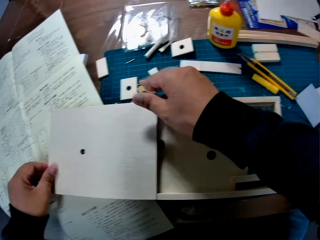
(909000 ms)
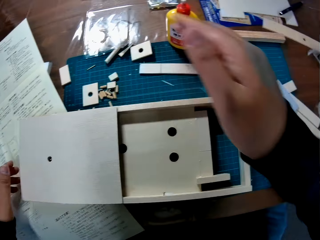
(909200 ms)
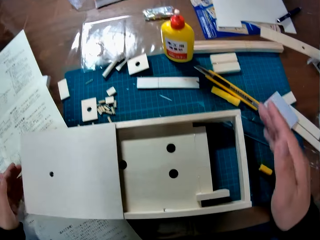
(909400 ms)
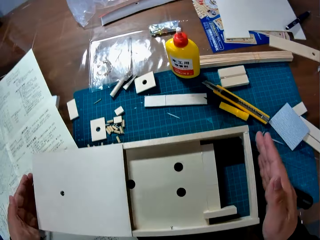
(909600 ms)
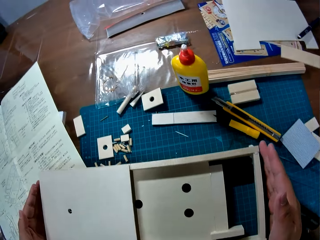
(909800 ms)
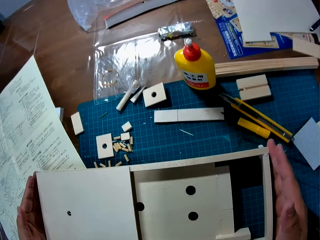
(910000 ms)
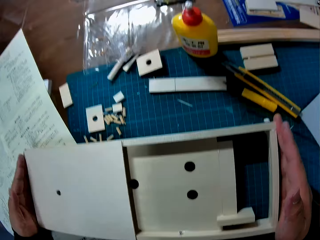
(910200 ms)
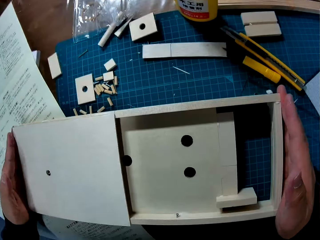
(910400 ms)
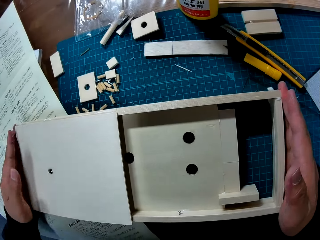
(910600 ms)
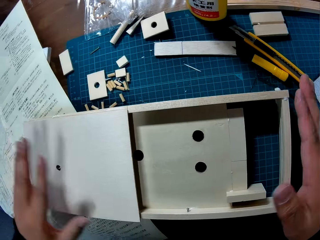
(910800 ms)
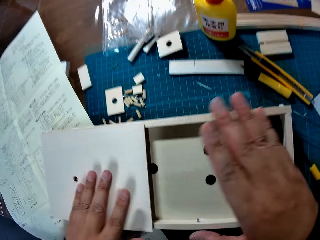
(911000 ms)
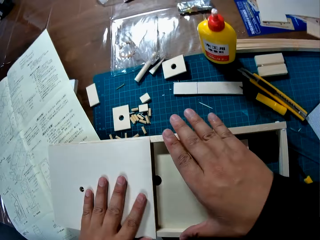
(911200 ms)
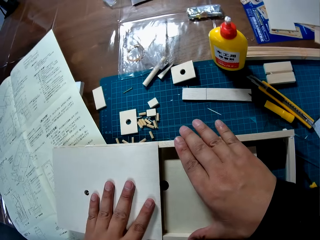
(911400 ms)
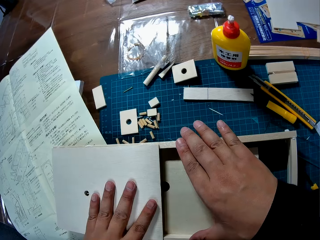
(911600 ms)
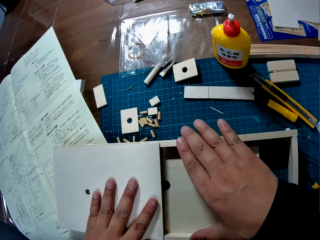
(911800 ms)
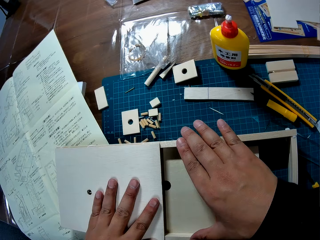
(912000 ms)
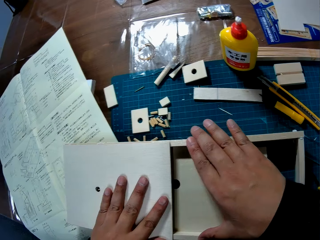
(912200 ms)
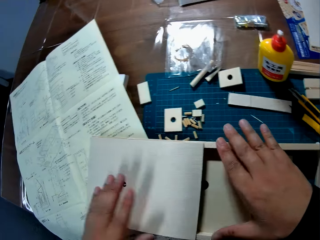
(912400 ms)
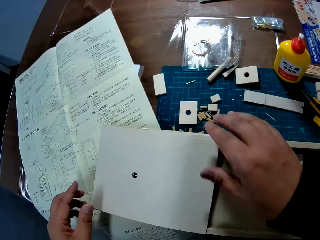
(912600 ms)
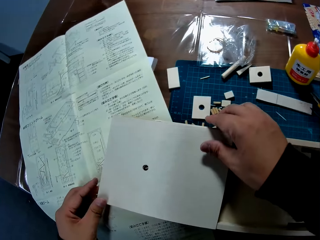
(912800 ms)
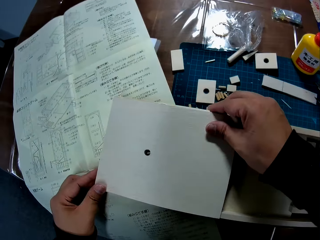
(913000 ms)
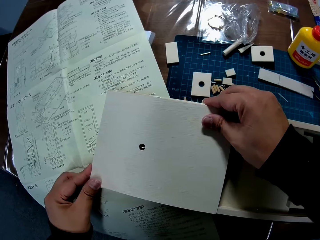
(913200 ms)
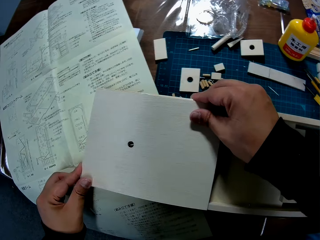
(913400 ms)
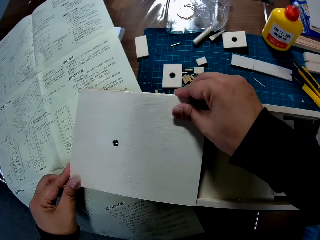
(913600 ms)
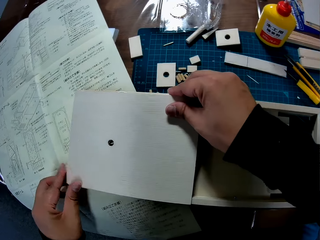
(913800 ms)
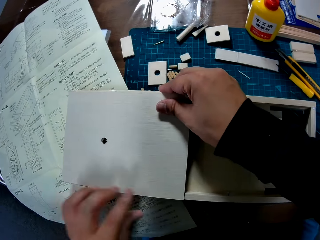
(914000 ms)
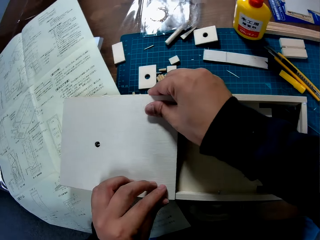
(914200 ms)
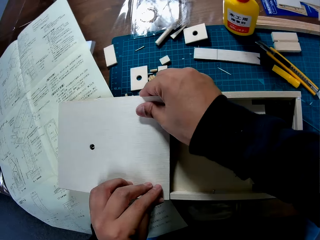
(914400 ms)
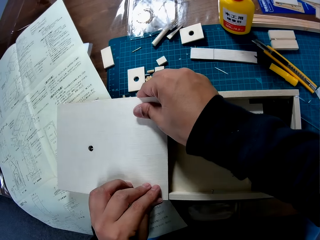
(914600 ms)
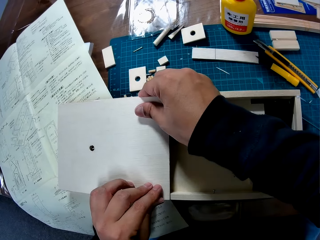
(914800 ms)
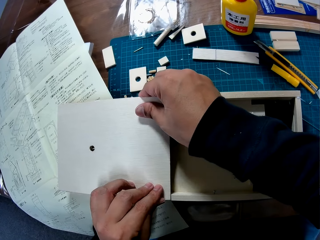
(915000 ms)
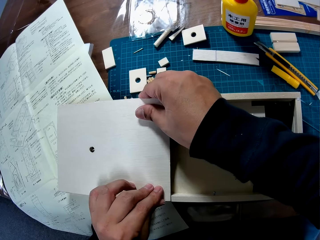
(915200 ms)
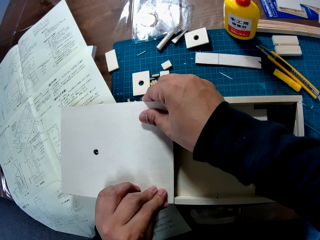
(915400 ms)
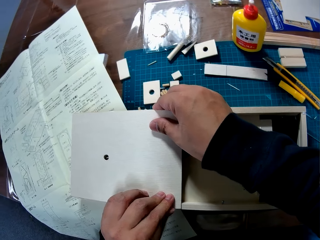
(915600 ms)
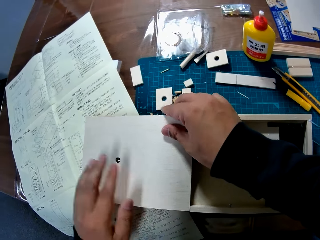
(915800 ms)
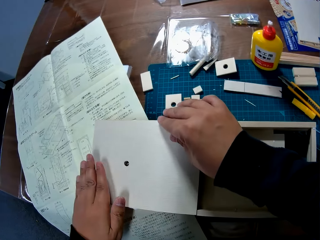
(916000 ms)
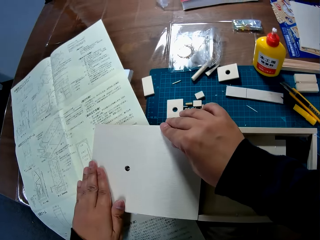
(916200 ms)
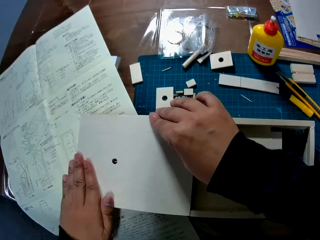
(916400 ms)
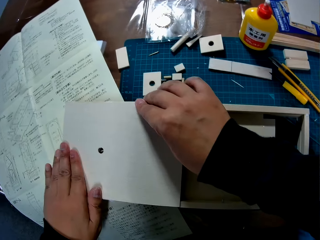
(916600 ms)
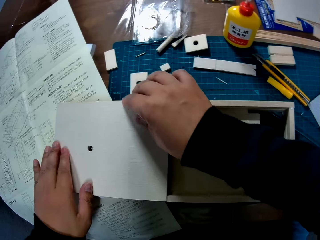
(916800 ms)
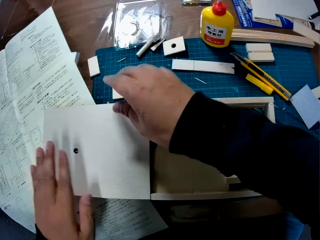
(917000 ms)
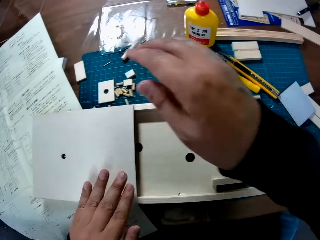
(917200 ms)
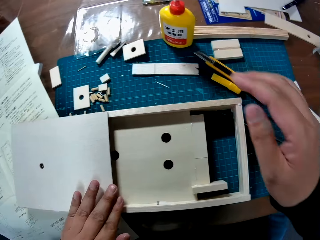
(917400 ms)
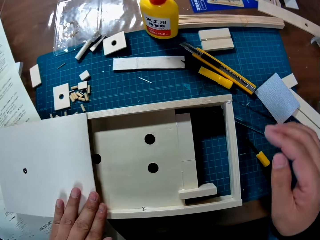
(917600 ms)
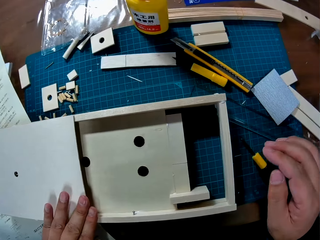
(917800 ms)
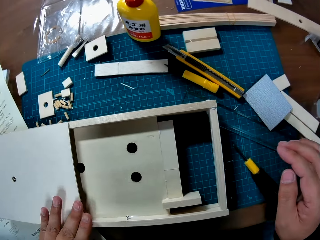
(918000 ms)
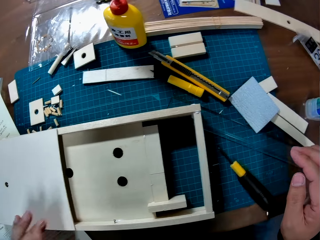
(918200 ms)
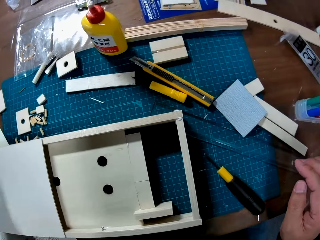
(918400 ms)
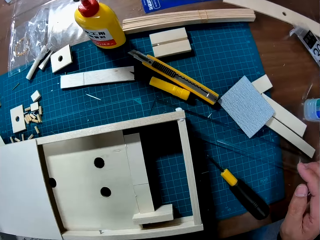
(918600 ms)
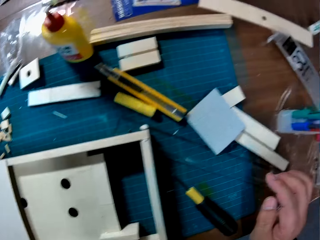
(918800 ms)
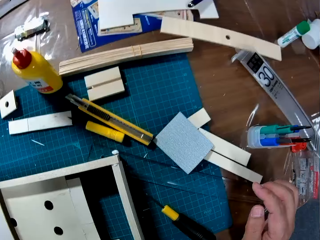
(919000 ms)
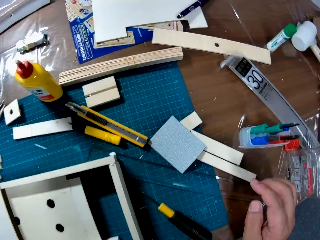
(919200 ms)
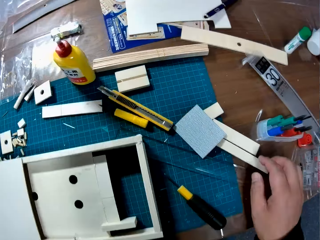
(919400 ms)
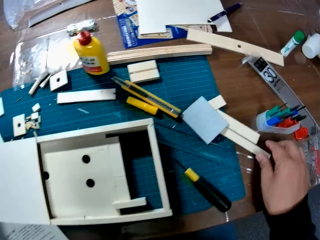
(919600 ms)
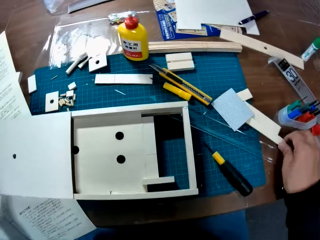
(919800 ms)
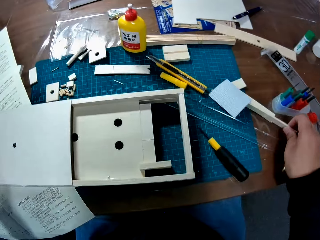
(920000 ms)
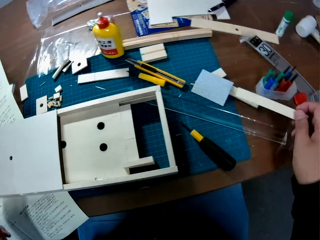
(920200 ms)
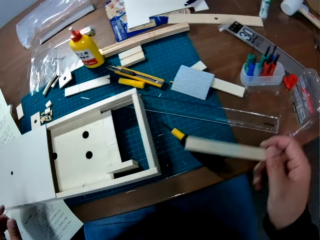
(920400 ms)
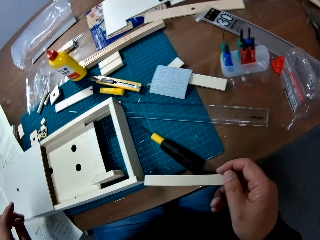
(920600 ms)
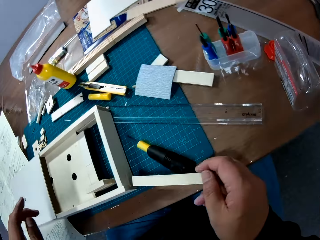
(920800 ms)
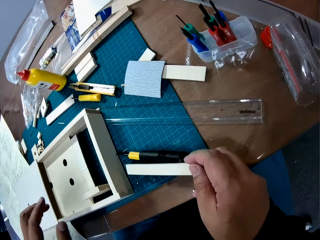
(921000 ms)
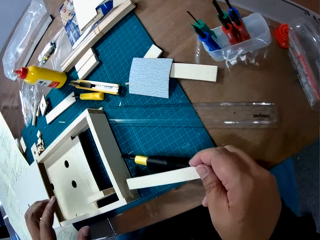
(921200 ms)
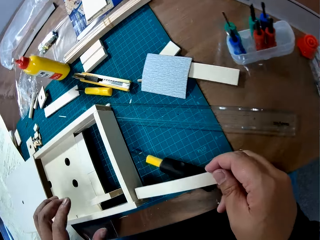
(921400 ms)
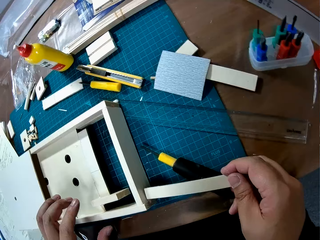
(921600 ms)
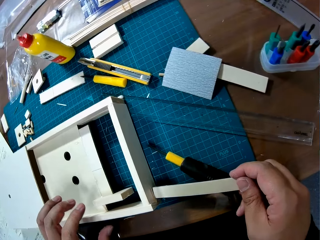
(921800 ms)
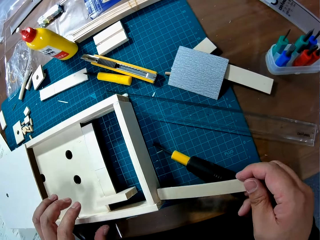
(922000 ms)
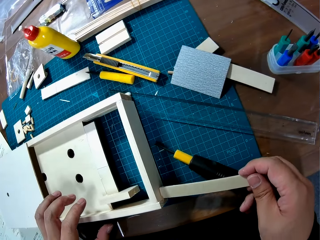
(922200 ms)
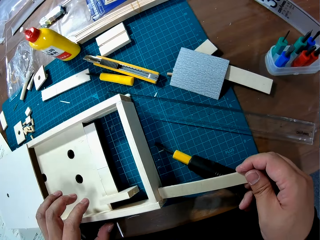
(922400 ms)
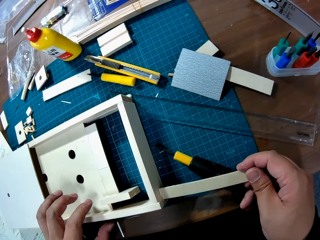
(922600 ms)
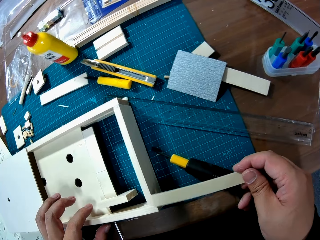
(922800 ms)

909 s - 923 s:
The camera wearer aligns the parts of the woodcraft box properly. They insert a wooden craft material in a hole. They pick up a wood piece from the table.

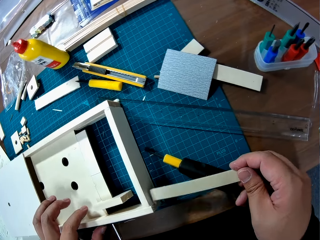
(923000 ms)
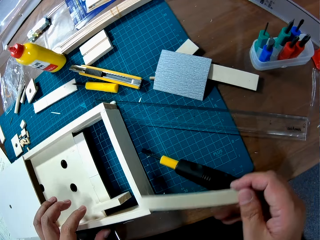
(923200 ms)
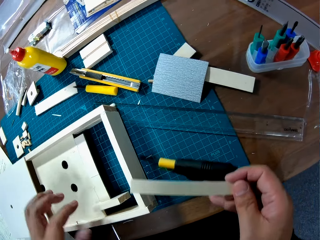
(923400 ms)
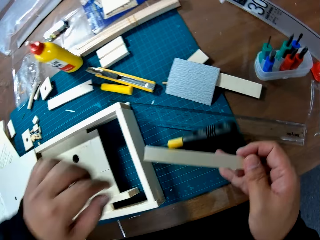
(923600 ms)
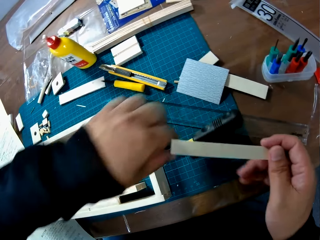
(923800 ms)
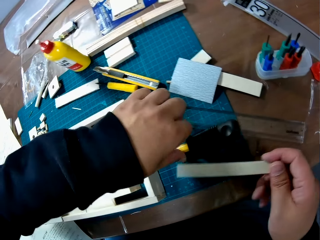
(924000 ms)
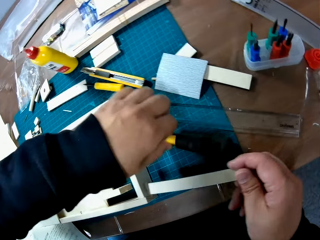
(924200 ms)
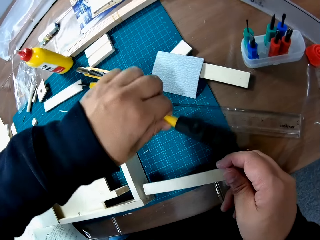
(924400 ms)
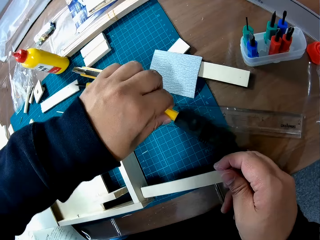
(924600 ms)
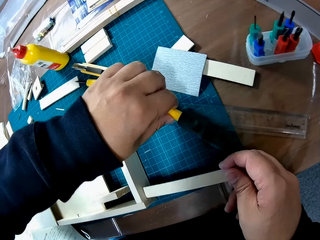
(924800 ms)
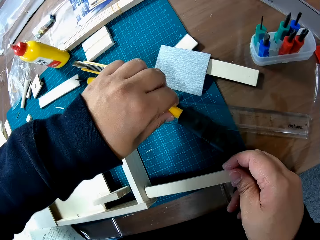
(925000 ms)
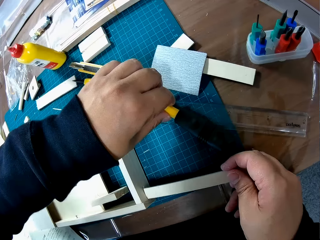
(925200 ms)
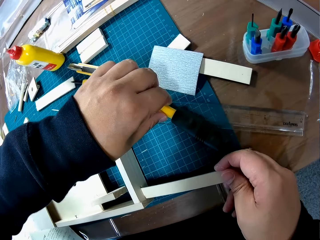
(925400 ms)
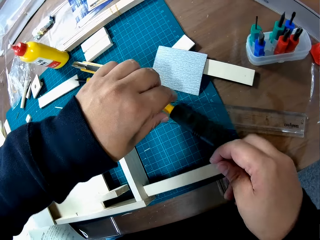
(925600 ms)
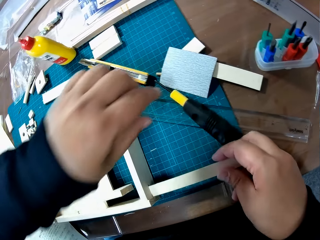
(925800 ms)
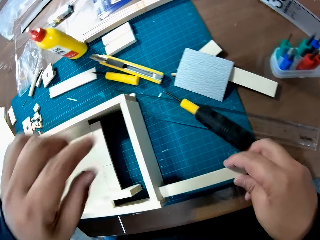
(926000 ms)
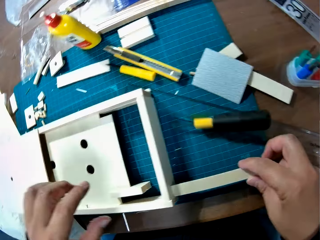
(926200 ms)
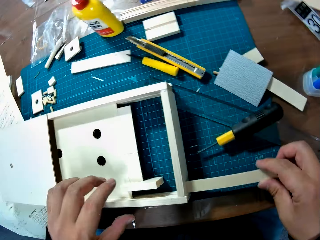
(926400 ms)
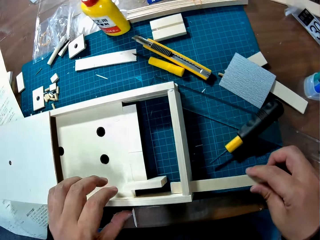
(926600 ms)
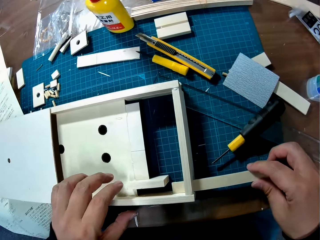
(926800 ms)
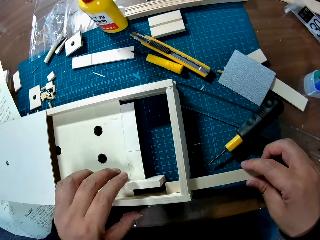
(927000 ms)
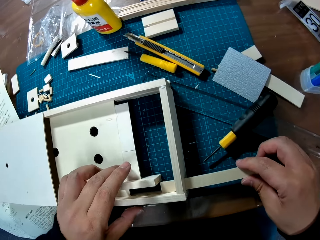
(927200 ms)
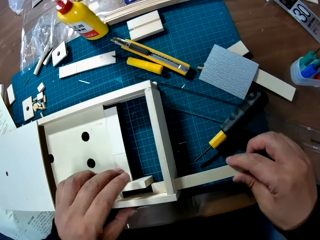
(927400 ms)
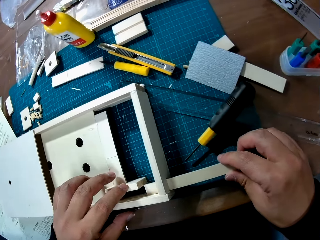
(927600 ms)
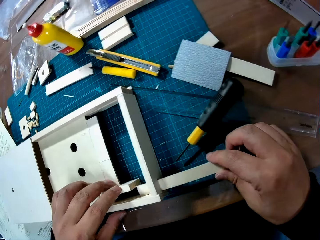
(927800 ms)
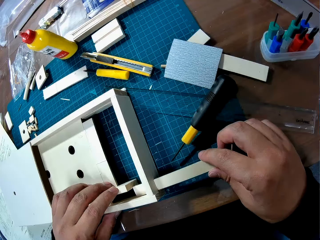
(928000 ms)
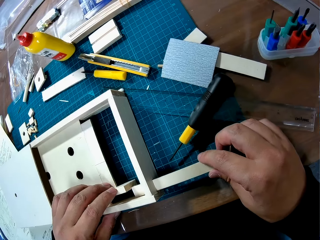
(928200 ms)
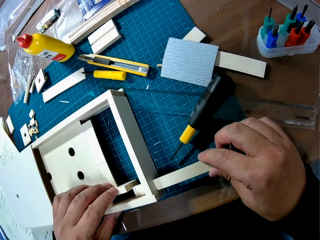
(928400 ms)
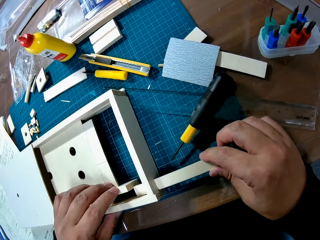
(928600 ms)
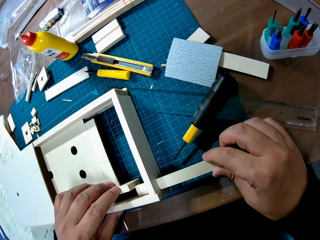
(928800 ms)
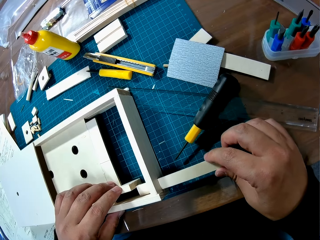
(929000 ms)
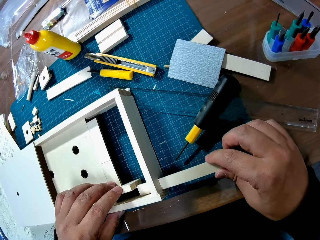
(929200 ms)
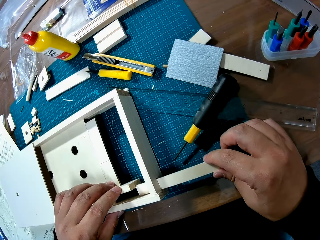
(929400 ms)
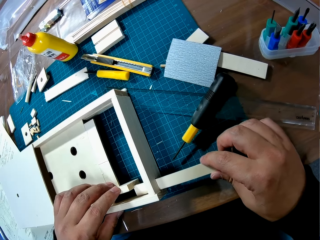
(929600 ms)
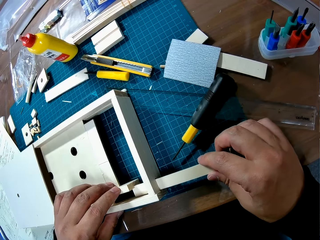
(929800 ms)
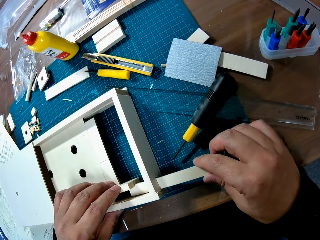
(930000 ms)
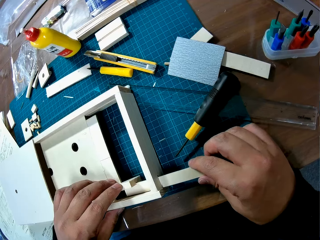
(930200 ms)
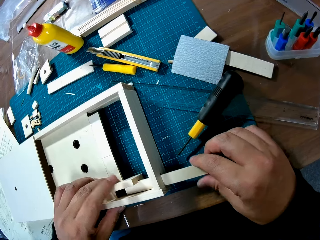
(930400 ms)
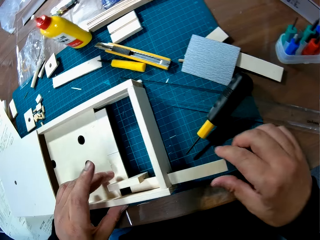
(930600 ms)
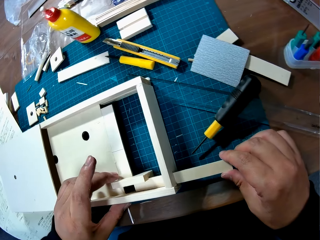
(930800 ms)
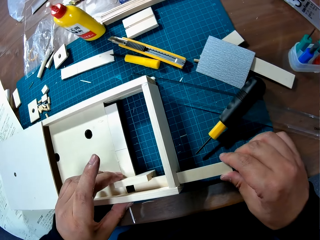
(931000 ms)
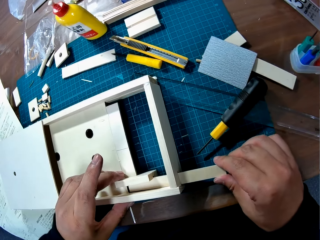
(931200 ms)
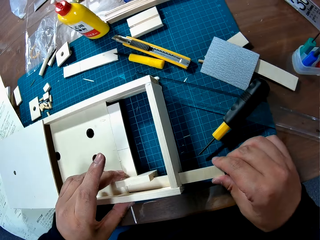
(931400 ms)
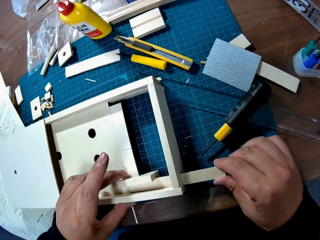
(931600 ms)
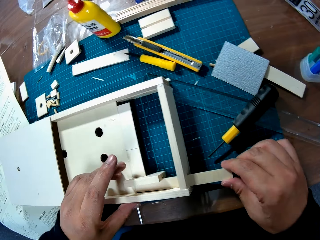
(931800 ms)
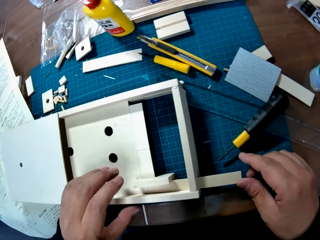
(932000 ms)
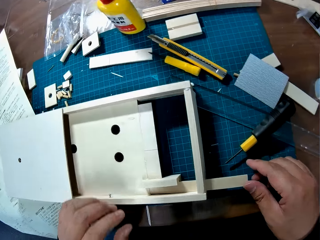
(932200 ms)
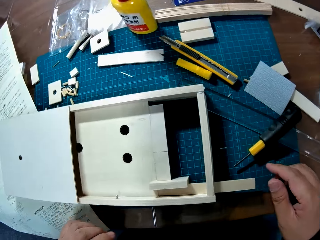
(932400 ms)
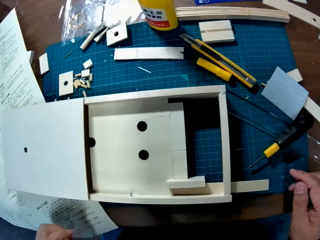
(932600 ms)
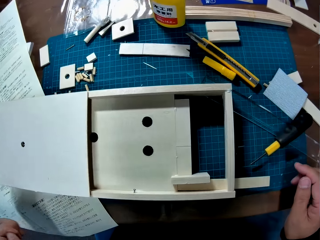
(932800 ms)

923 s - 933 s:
The camera wearer moves a screwdriver on the table. They fix the wood piece into the woodcraft box.
